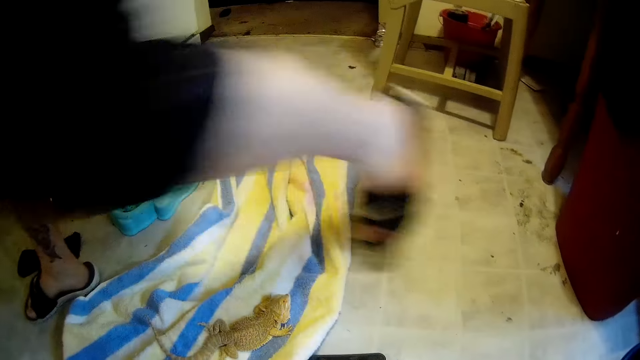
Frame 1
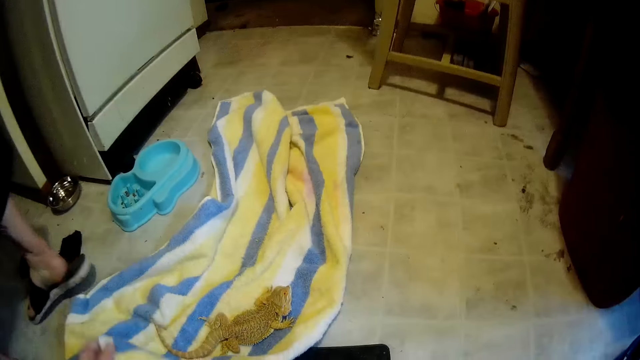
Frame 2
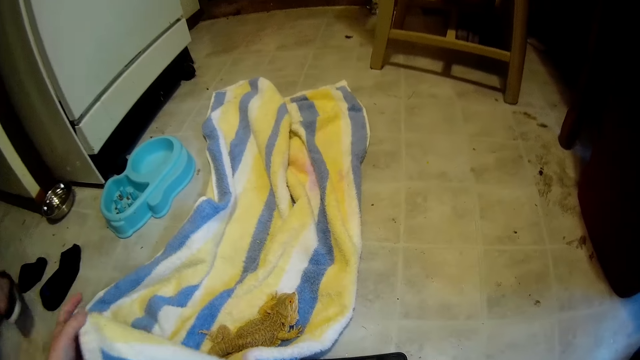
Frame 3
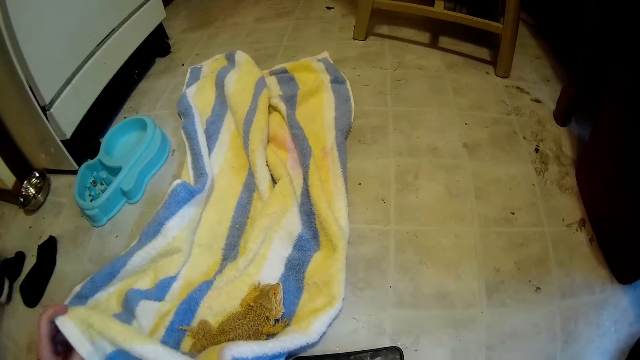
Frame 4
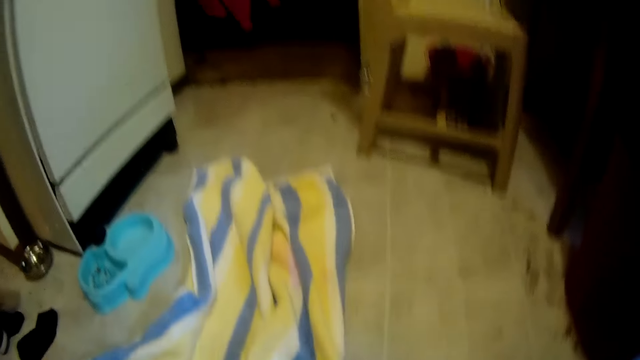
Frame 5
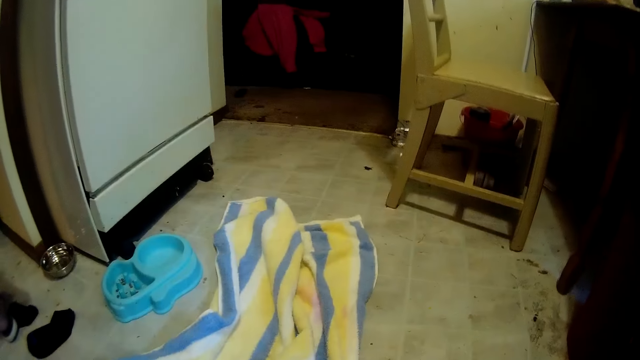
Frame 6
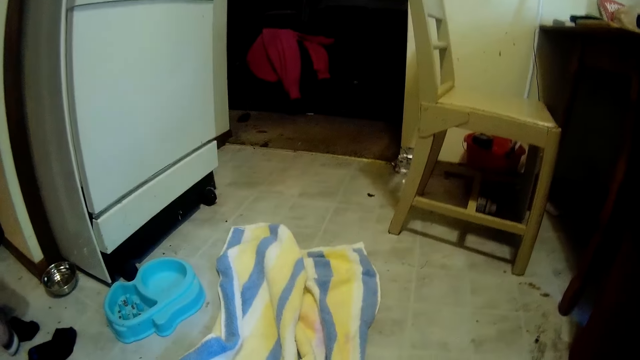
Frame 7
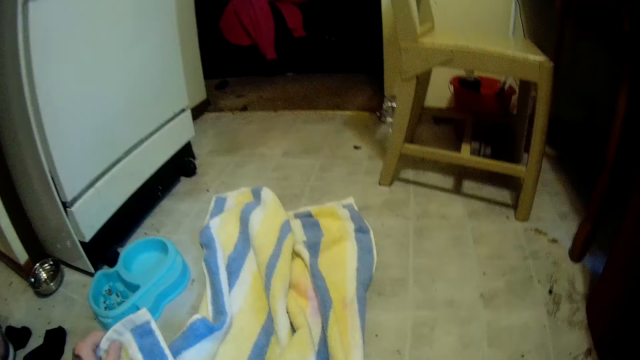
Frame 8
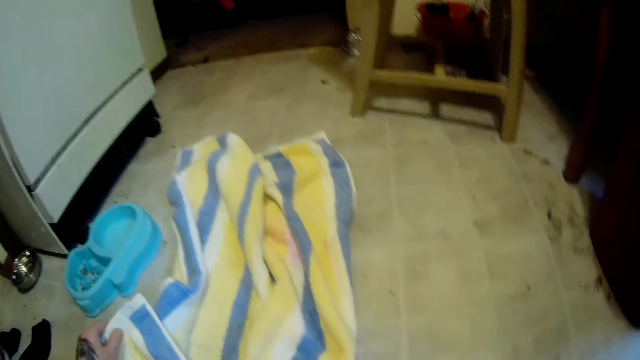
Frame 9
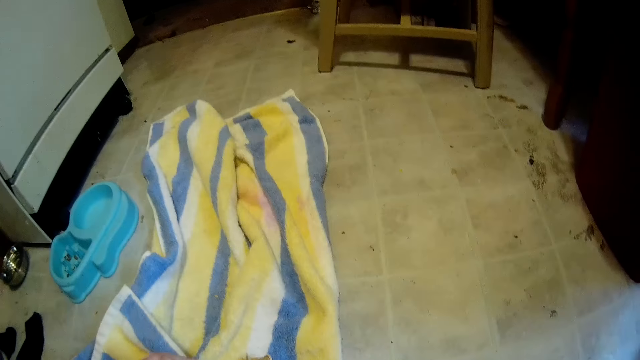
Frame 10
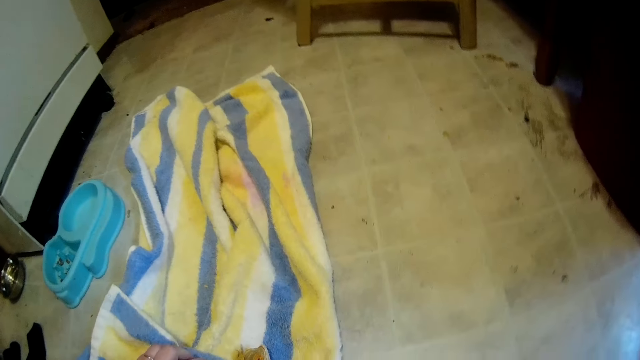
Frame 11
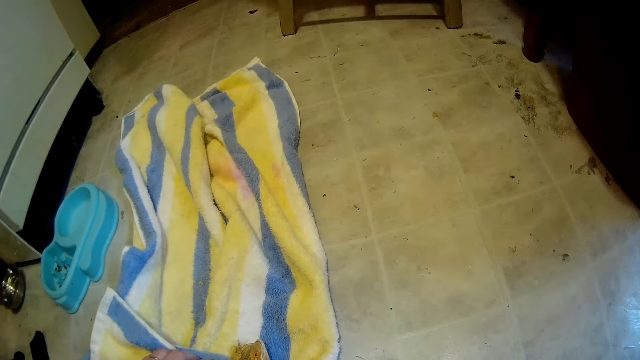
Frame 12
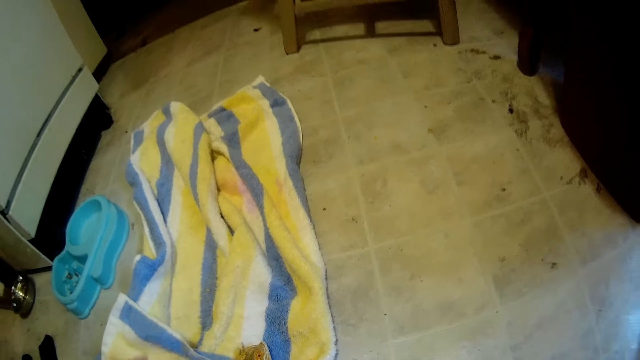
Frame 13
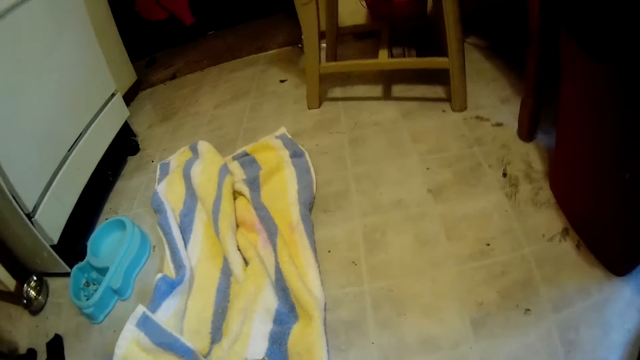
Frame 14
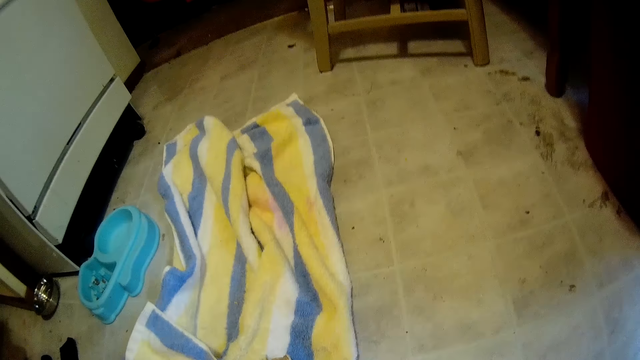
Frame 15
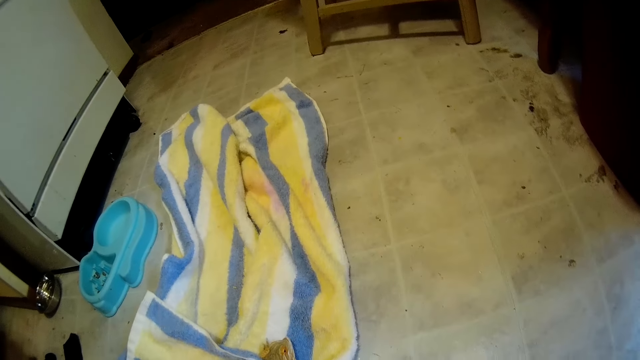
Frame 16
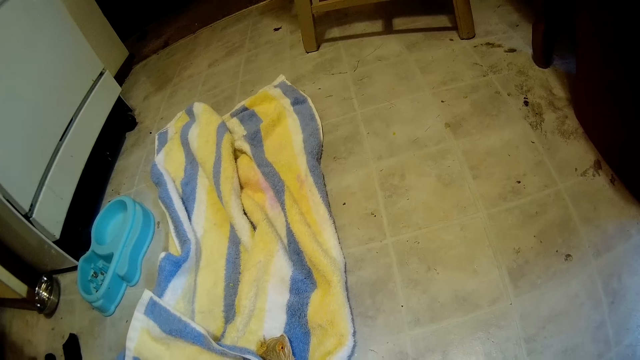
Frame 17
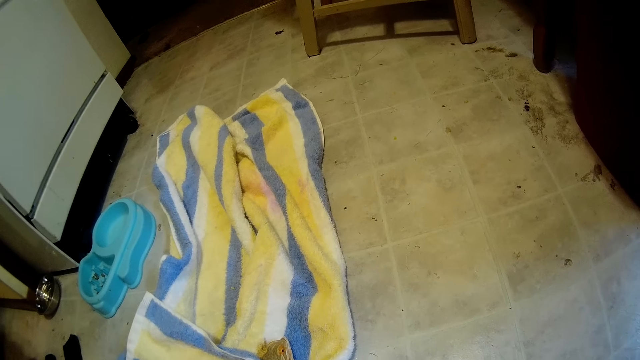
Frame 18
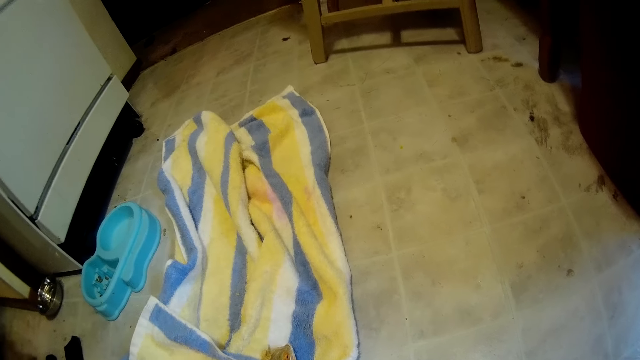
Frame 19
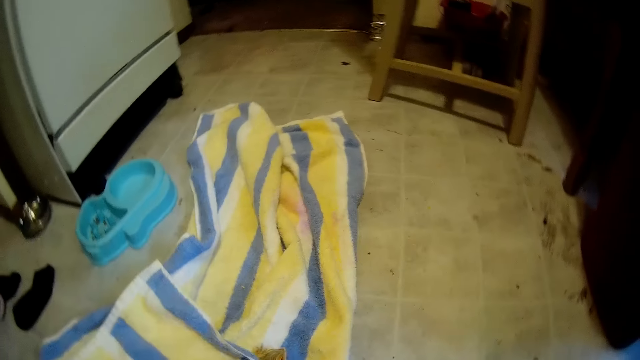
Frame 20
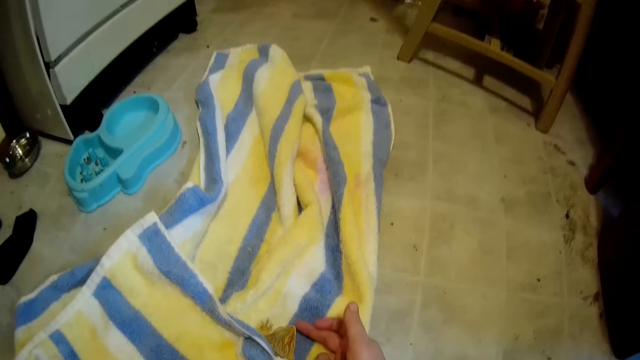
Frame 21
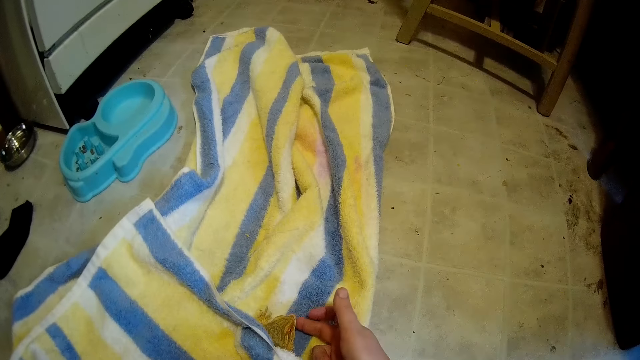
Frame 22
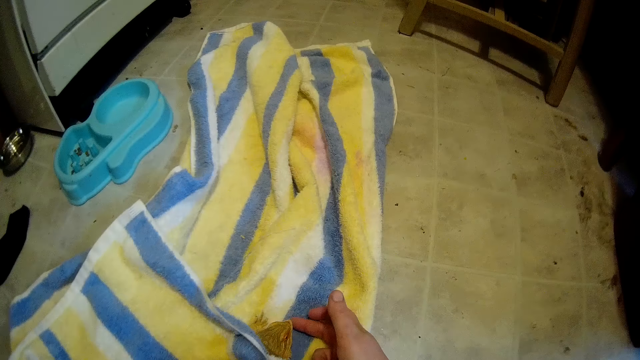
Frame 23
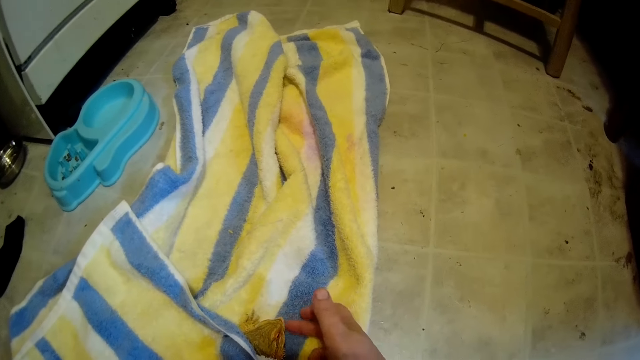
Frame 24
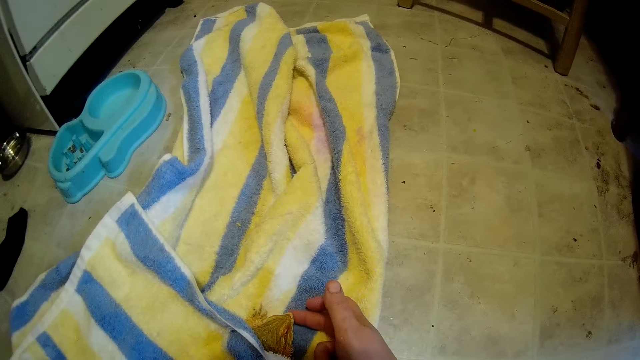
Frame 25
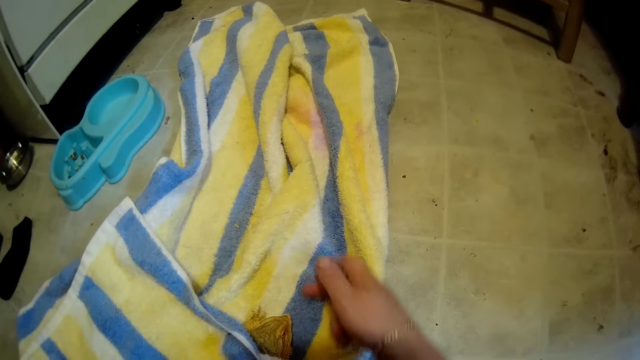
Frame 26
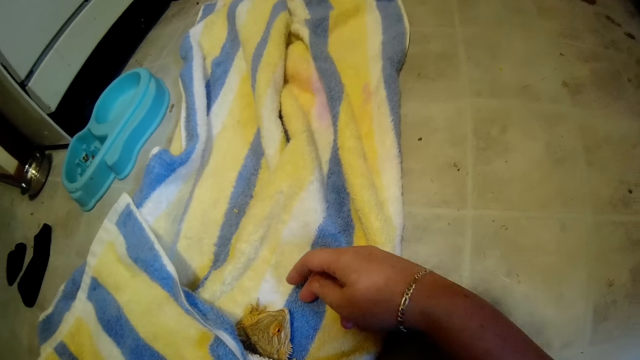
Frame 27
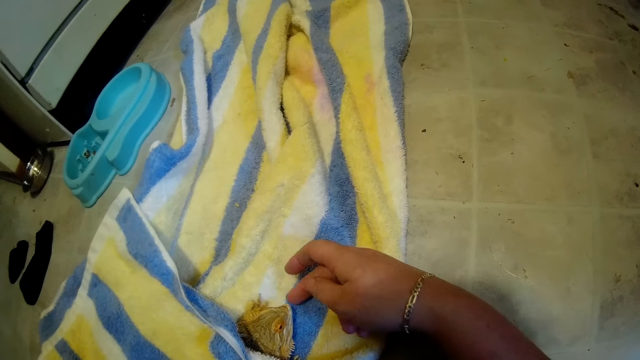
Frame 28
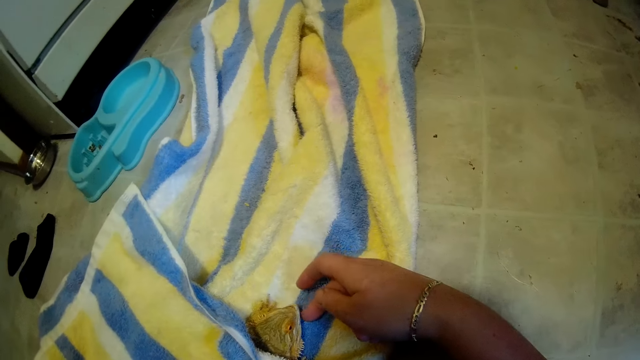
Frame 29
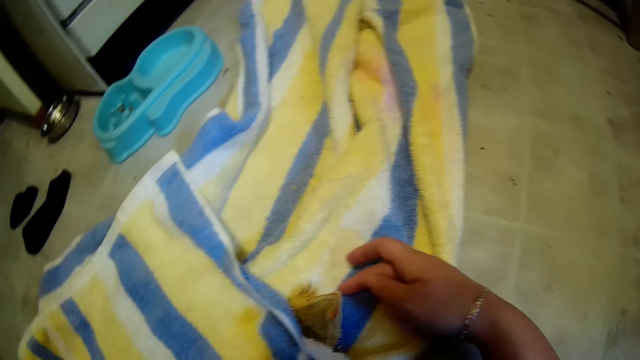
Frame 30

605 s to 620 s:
A man walks in the house. The camera wearer holds the towel. They fondle the frog or lizard with the right hand.

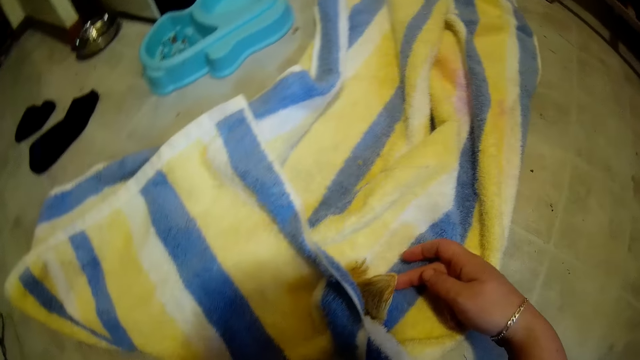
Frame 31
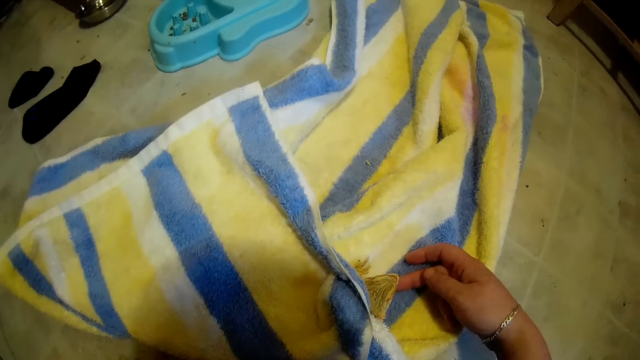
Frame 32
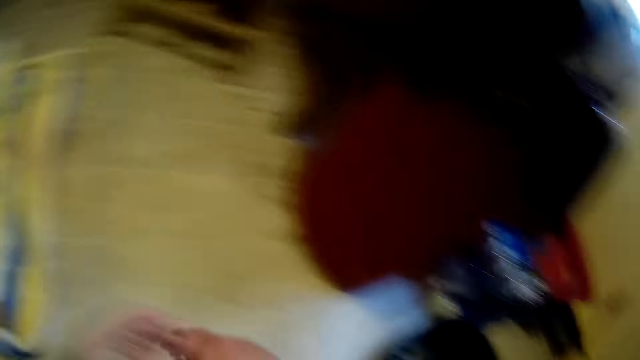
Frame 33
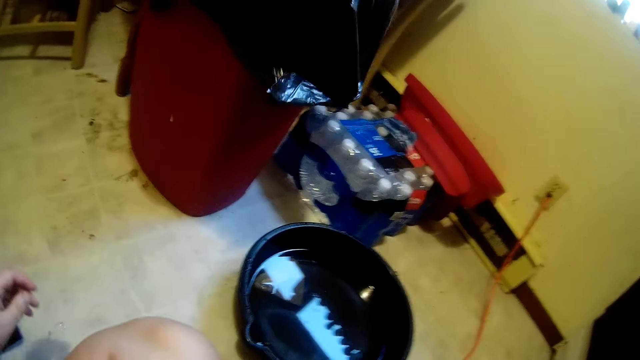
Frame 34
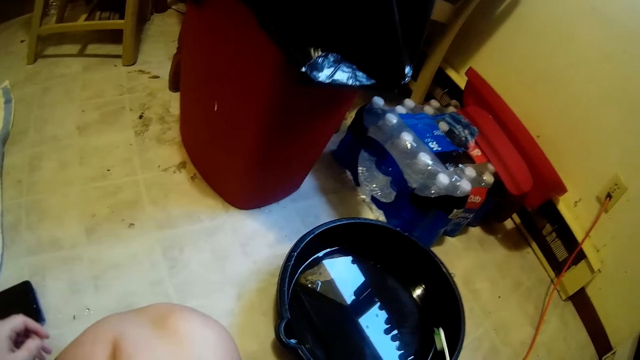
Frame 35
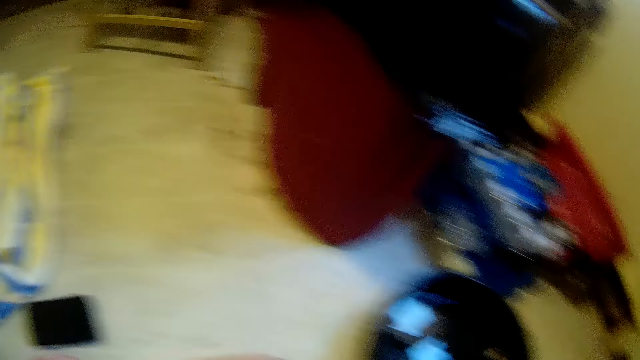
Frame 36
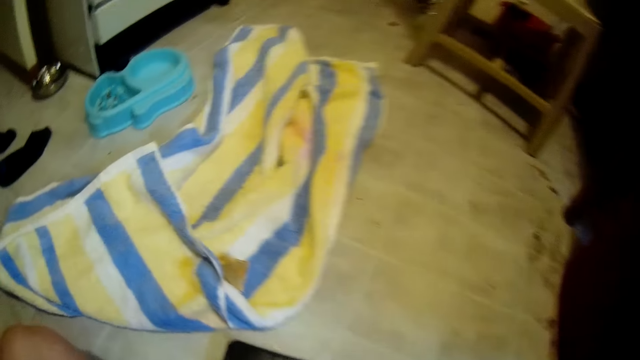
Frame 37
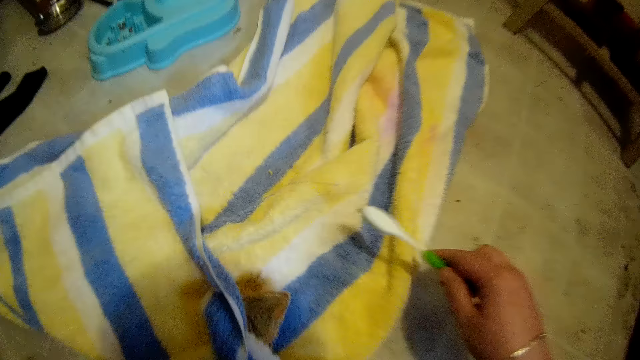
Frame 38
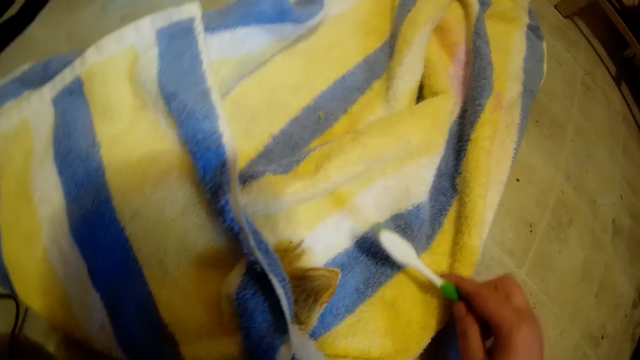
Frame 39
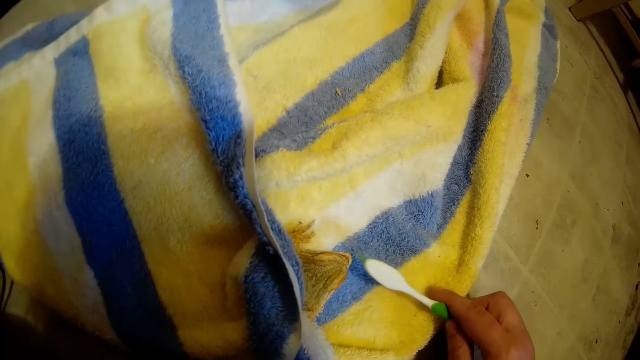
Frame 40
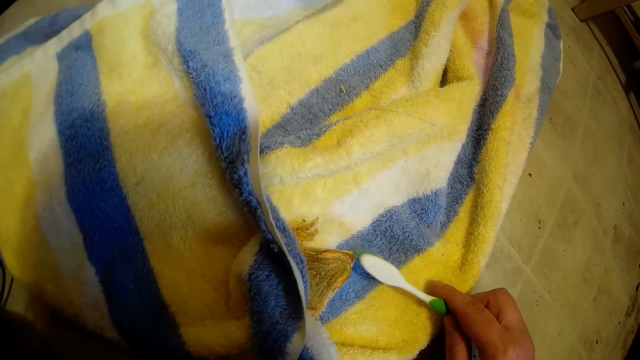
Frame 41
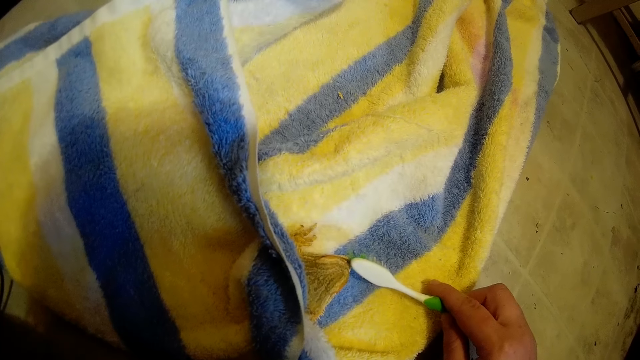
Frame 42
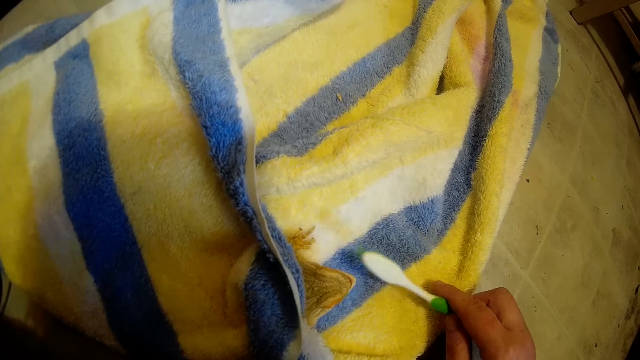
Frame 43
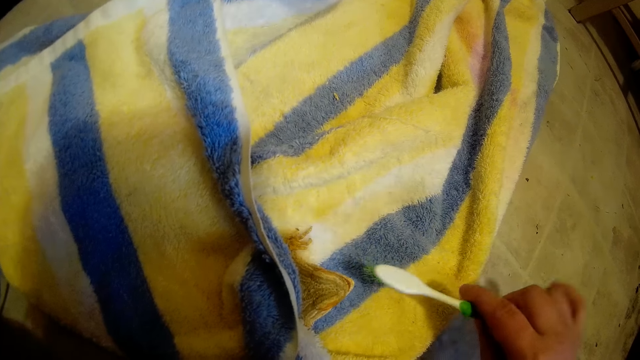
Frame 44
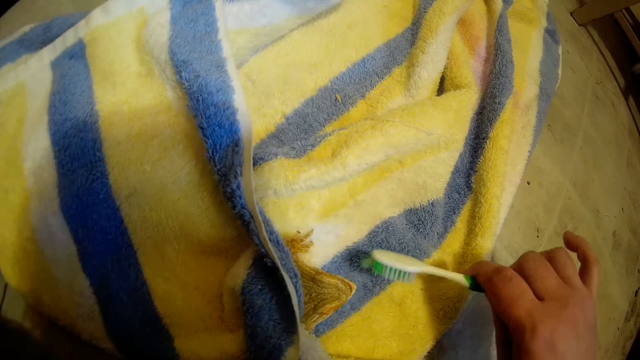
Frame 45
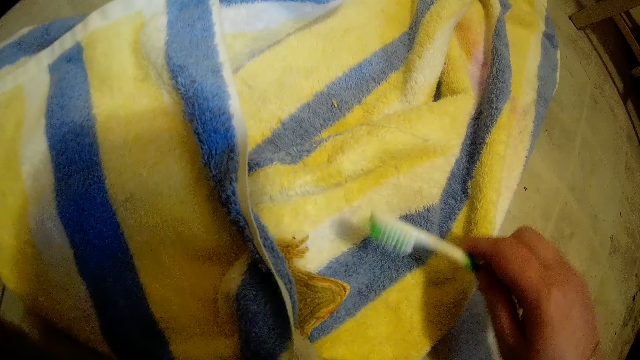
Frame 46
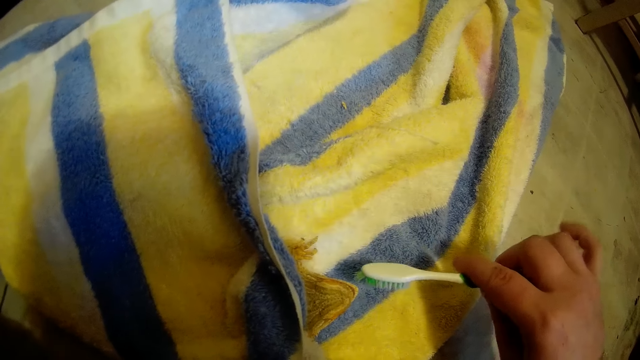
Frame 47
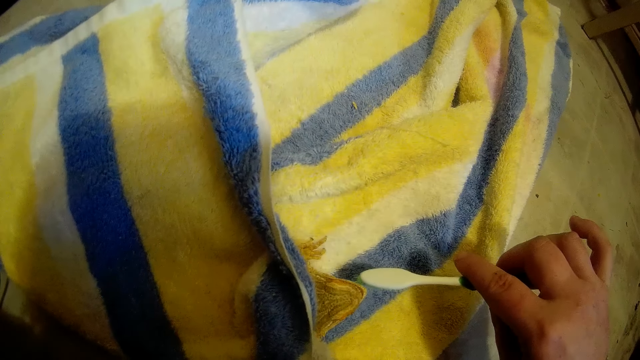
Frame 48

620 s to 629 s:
The camera wearer dips the toothbrush in a bucket of water. They hold the toothbrush and brush the lizard's mouth with the toothbrush.
